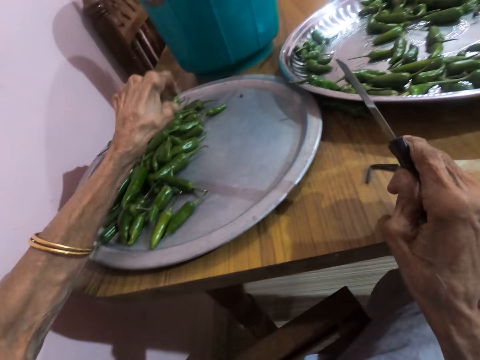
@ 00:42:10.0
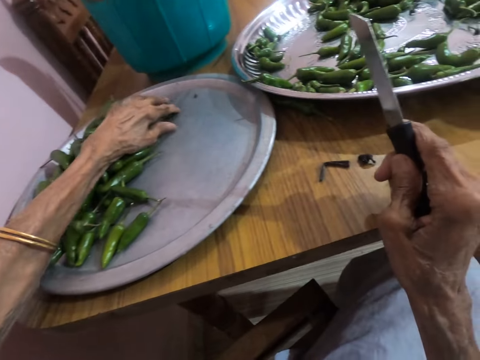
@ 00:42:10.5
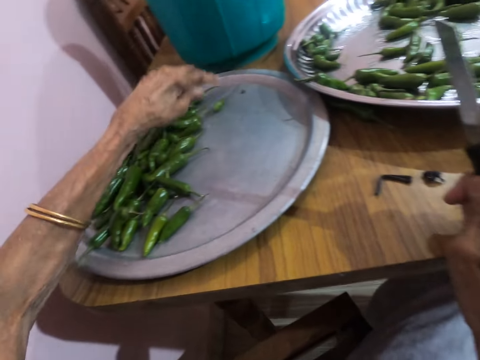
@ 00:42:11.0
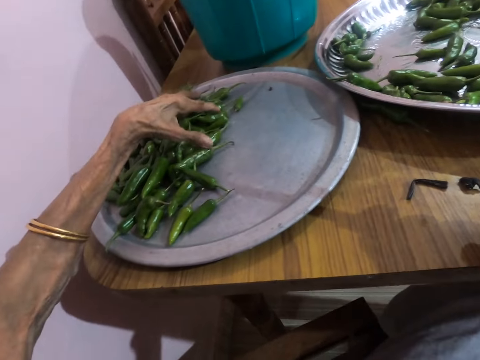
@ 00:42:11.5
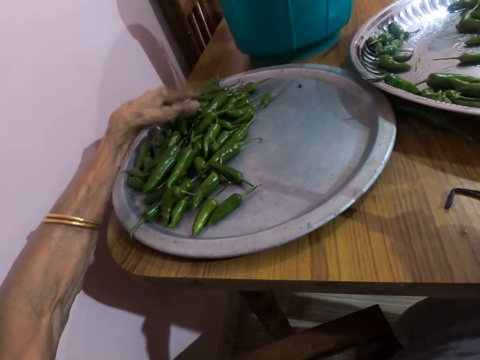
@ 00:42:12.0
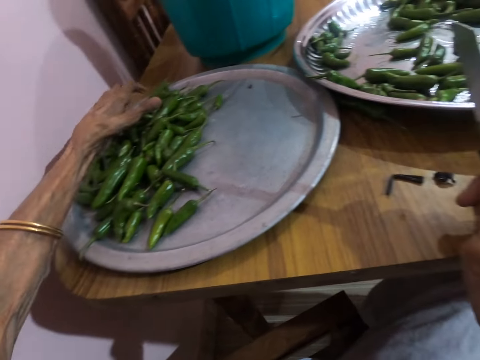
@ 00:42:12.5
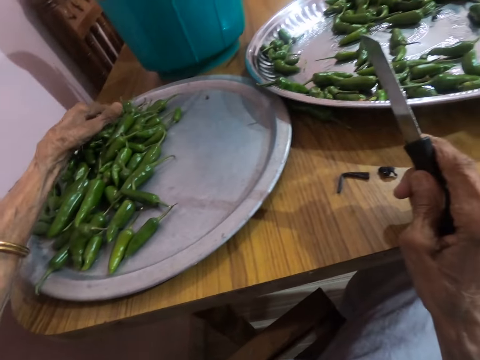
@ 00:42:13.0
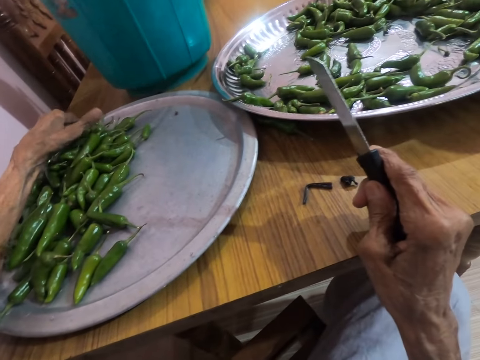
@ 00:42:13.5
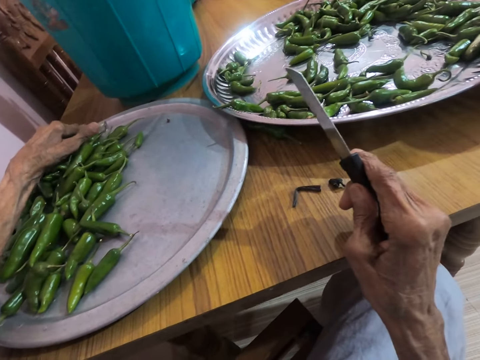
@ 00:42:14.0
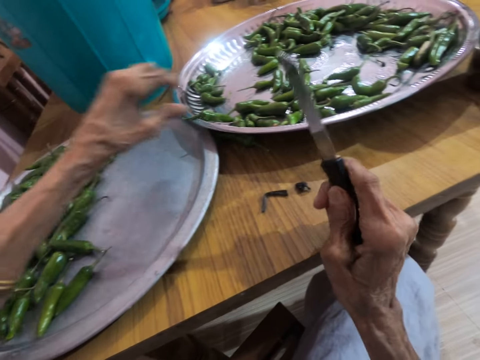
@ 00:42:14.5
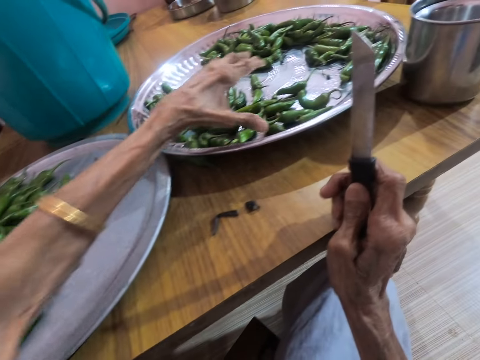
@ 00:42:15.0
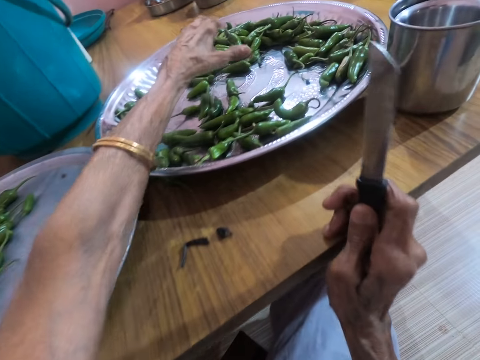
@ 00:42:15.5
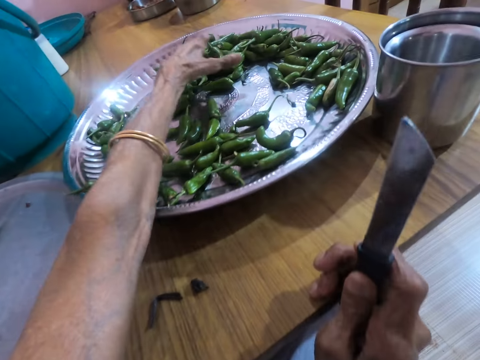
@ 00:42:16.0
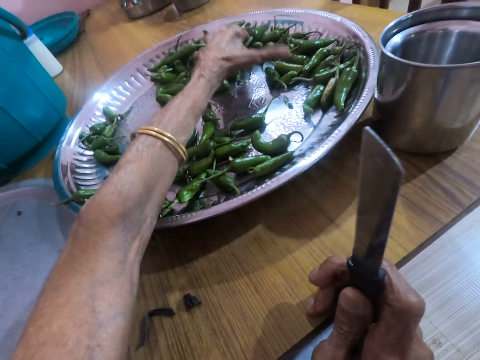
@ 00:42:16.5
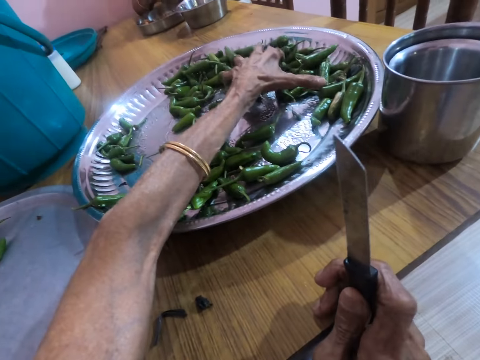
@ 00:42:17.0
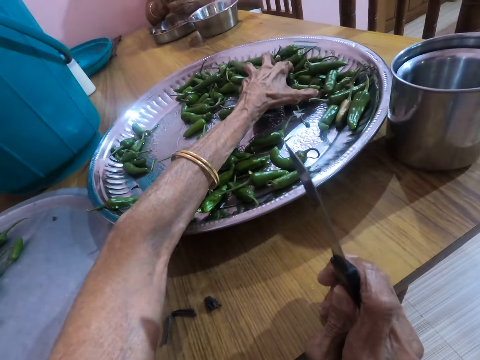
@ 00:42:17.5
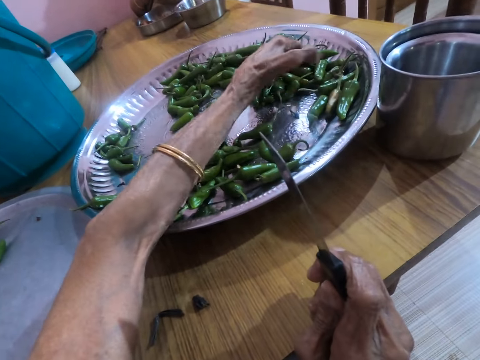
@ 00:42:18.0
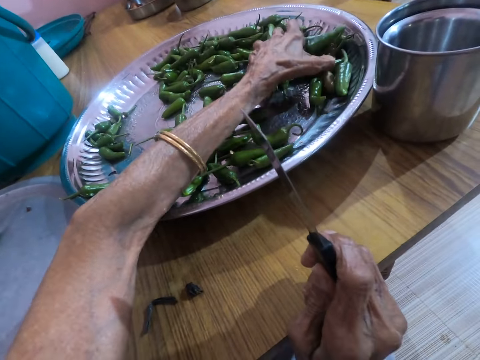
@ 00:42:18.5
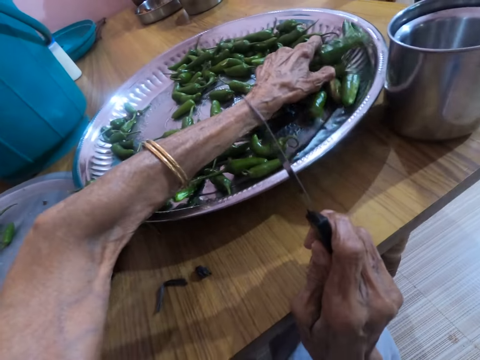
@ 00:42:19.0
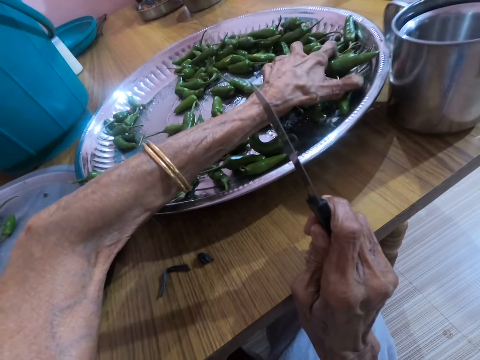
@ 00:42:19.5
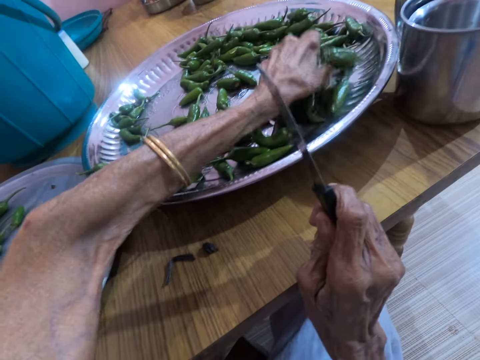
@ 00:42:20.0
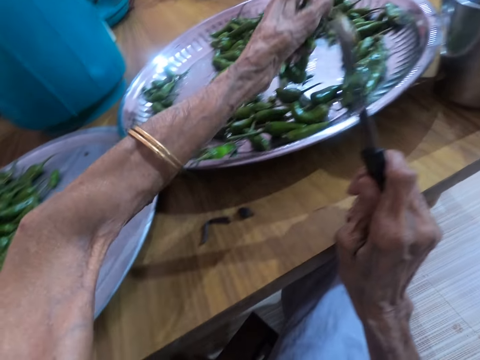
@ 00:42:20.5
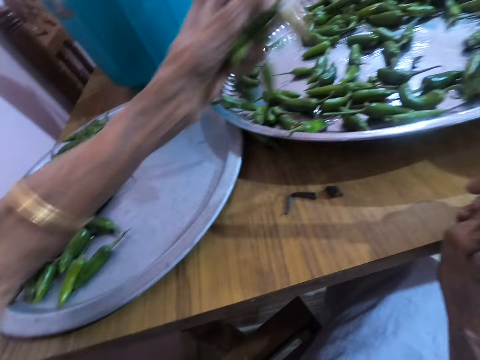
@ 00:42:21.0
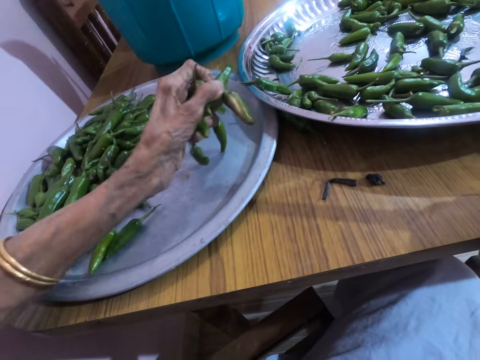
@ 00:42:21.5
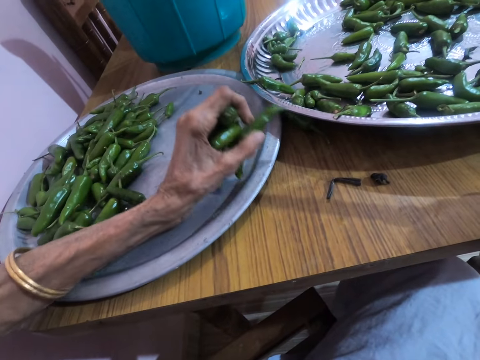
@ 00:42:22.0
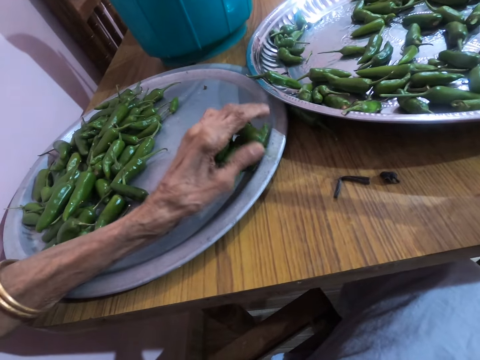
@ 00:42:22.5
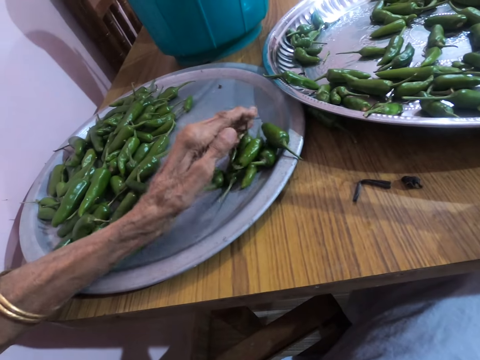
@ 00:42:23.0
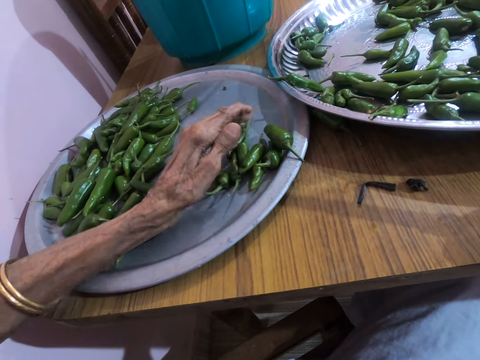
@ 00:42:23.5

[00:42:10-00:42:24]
The camera wearer drops the green chili pepper in her left hand on the tray on the table. She pushes the pepper on the tray on the table with her left hand. She holds the green chili pepper. A person talks with the camera wearer. The camera wearer collects some pepper from the tray on the table with her left hand. She holds the knife. She talks with the person. She moves the tray on the table with her left hand. She collects the green chili pepper. She drops the pepper in her left hand on the tray on the table.

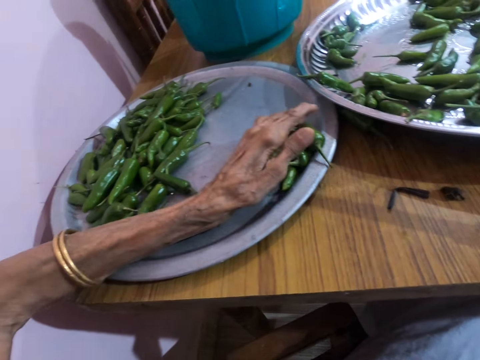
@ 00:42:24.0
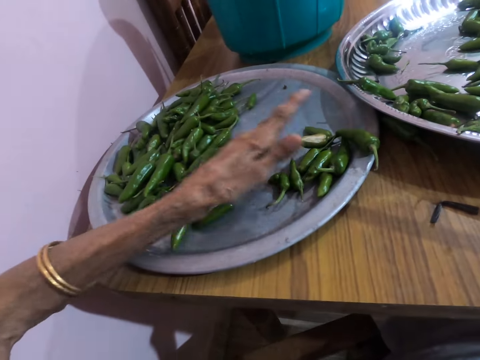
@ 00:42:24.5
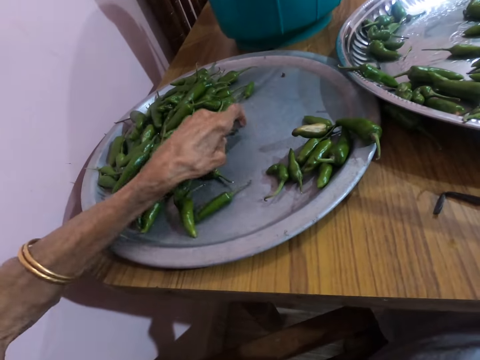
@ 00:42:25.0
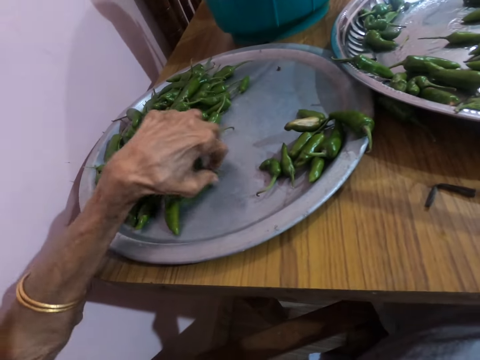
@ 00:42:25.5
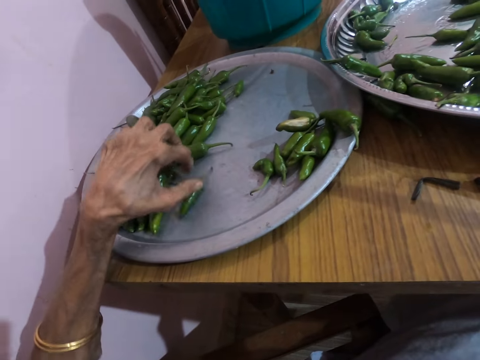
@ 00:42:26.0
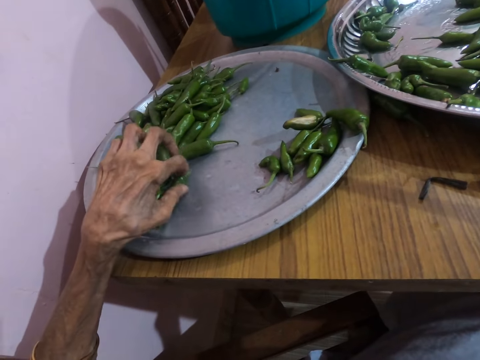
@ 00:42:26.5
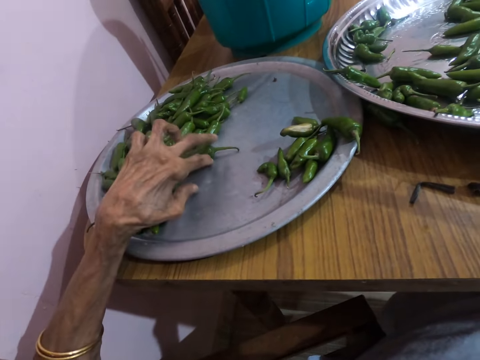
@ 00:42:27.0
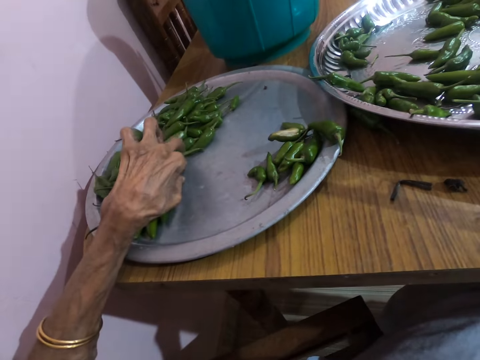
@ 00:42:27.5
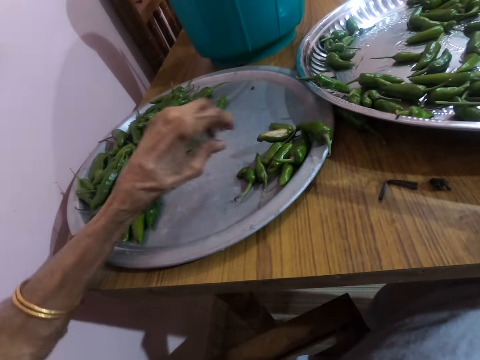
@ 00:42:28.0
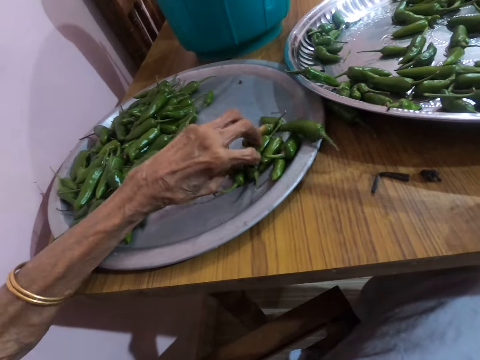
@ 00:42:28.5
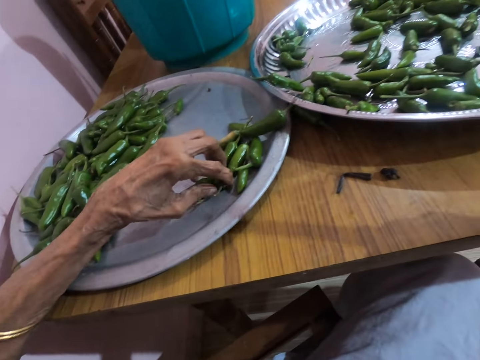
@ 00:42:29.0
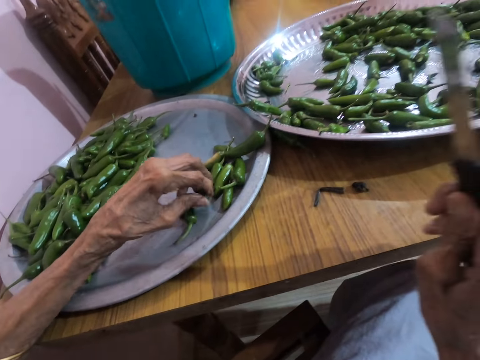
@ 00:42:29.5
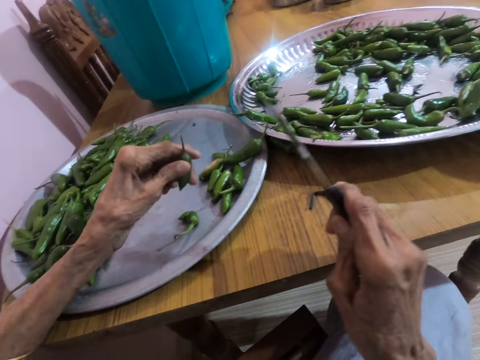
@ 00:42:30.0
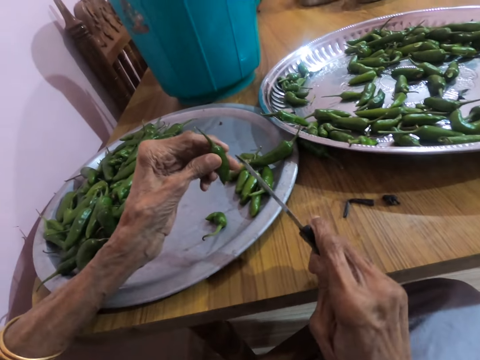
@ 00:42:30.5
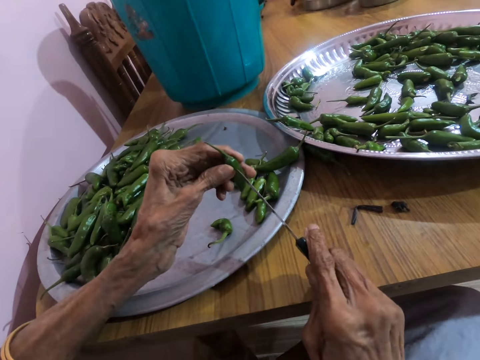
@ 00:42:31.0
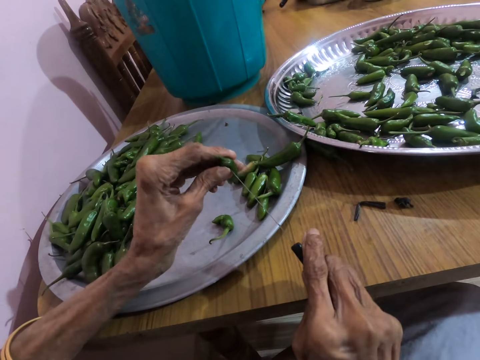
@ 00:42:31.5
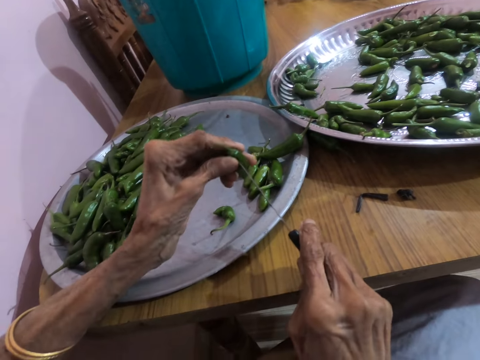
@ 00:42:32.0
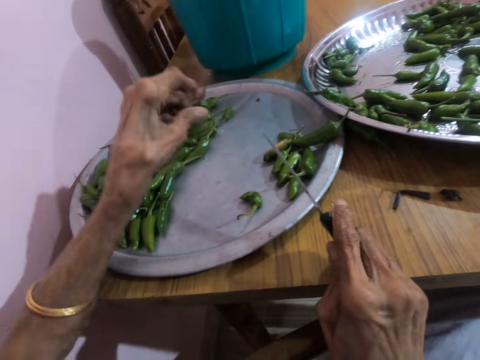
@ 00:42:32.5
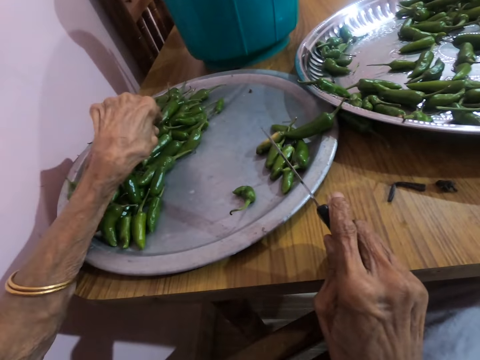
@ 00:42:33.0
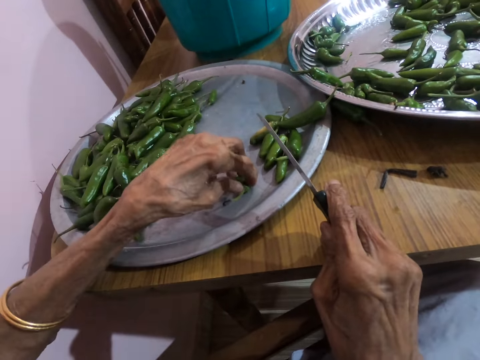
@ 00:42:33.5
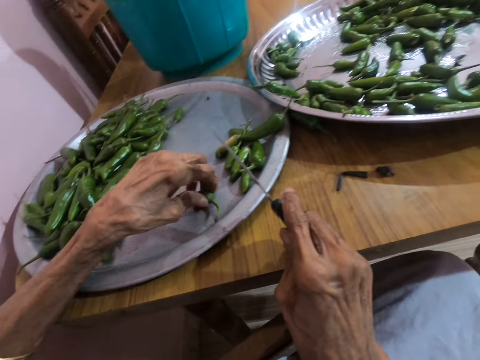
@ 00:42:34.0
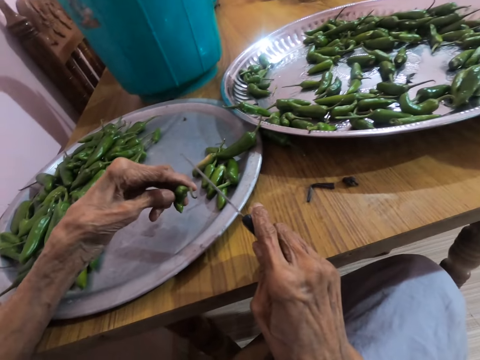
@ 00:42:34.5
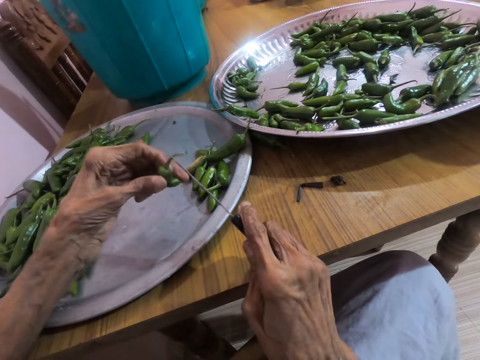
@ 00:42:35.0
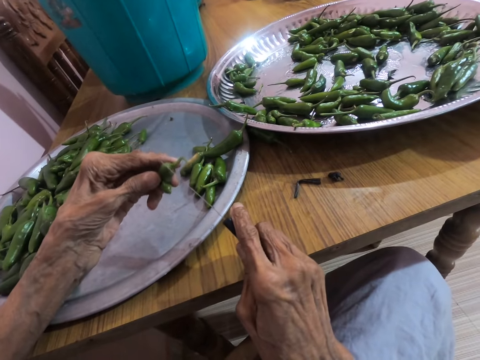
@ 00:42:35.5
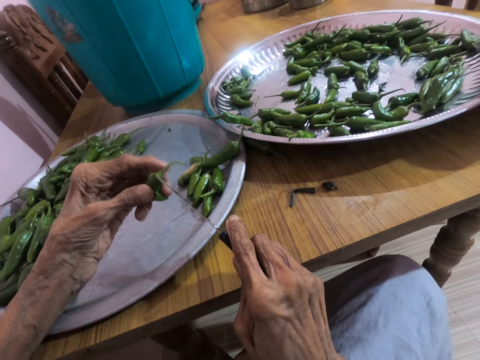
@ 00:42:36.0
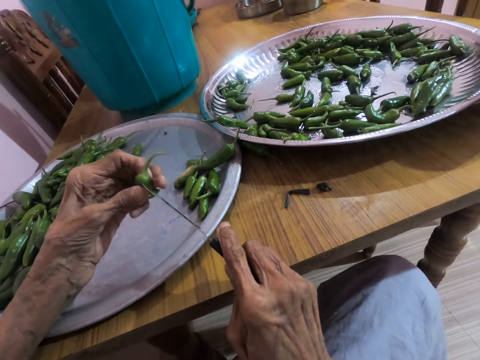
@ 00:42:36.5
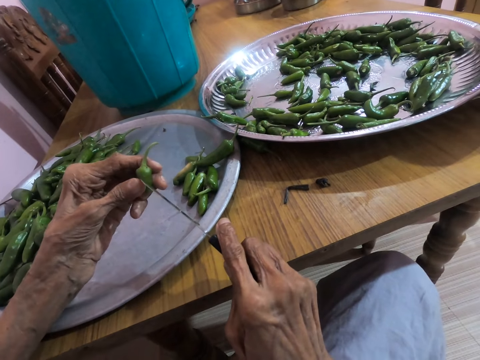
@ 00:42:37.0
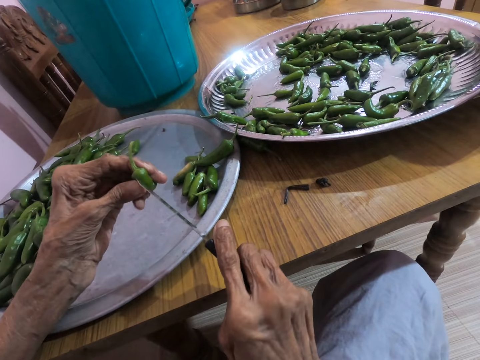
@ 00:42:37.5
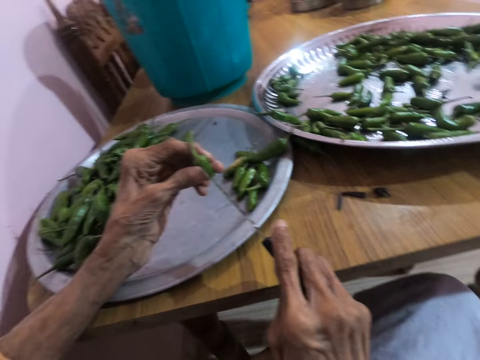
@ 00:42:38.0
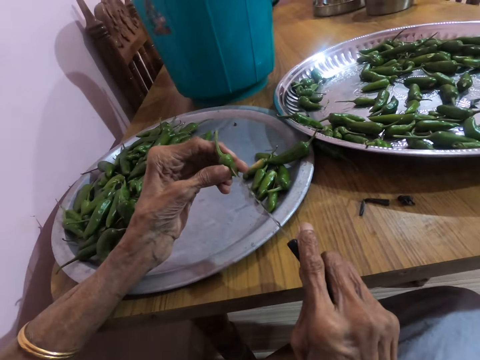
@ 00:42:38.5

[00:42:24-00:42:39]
The camera wearer pushes the green chili pepper on the tray on the table with her left hand. She pushes the pepper on the tray on the table with her left hand again. She talks with a person. She picks up the pepper from the tray on the table with her left hand. She pierces the pepper in her left hand with the knife in her right hand. The person talks with the camera wearer. The camera wearer drops the pepper in her left hand on the tray on the table. She picks up the pepper from the tray on the table with her left hand. She talks with the person. She cuts the green chili pepper with the knife.
